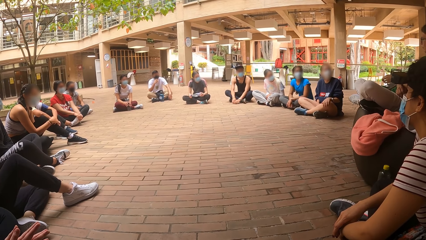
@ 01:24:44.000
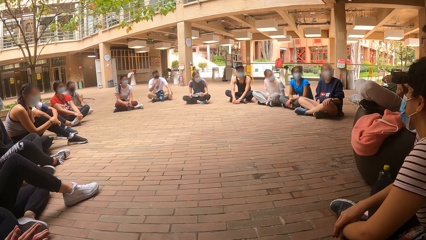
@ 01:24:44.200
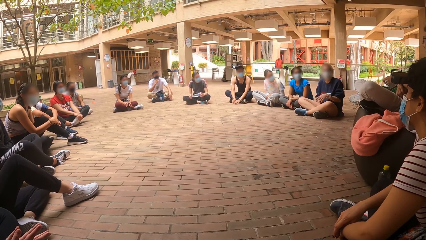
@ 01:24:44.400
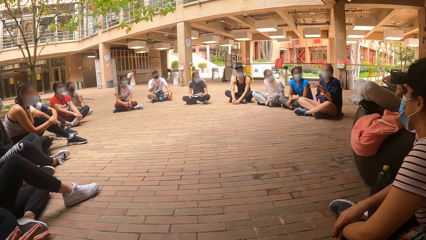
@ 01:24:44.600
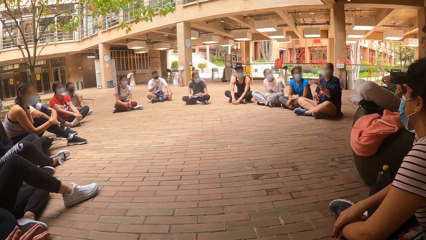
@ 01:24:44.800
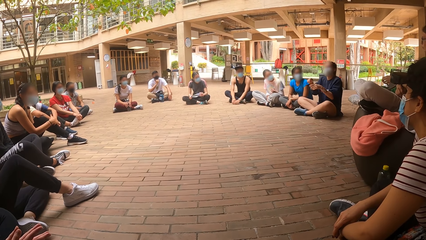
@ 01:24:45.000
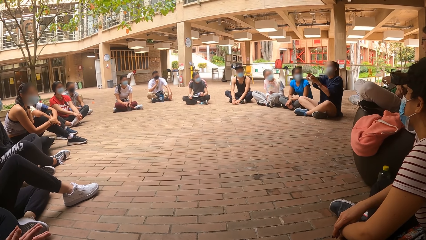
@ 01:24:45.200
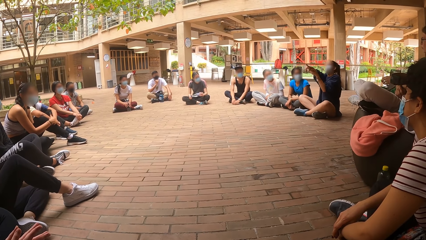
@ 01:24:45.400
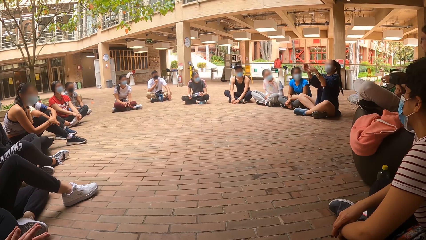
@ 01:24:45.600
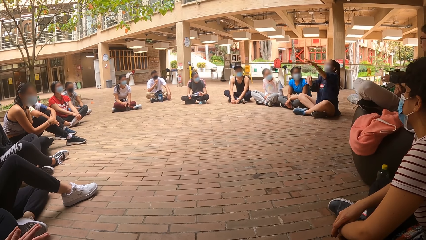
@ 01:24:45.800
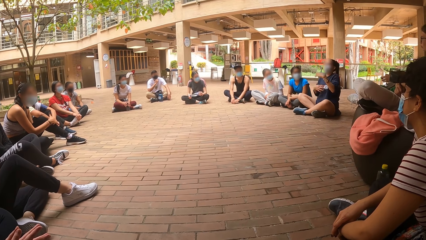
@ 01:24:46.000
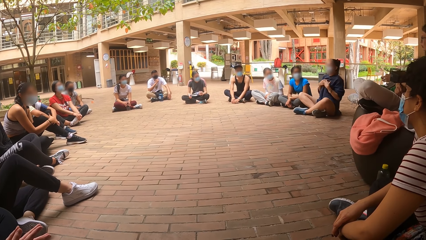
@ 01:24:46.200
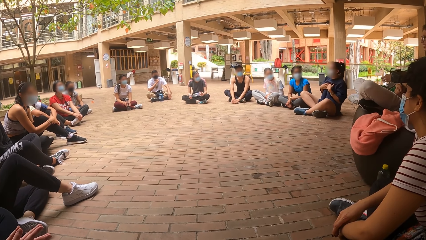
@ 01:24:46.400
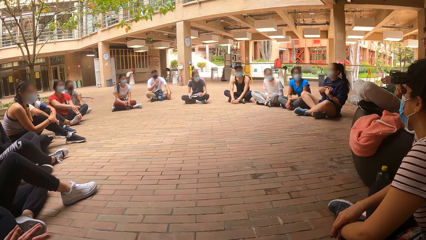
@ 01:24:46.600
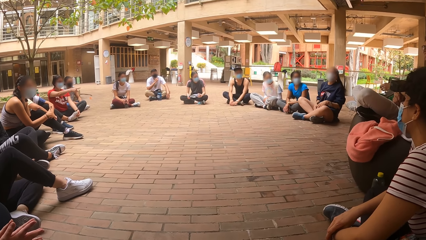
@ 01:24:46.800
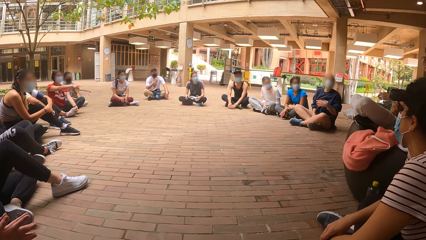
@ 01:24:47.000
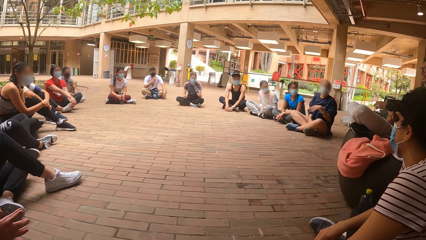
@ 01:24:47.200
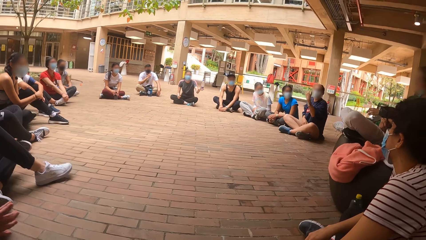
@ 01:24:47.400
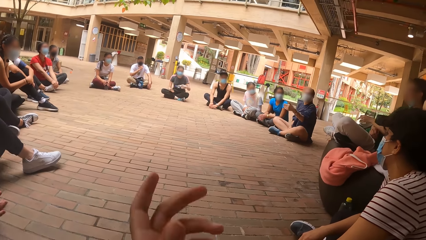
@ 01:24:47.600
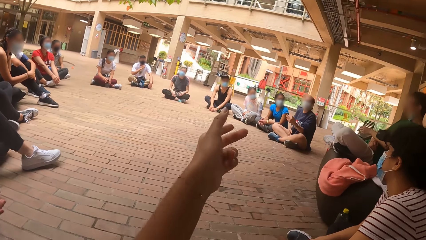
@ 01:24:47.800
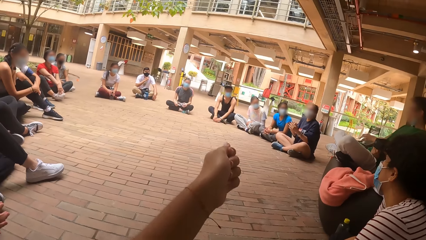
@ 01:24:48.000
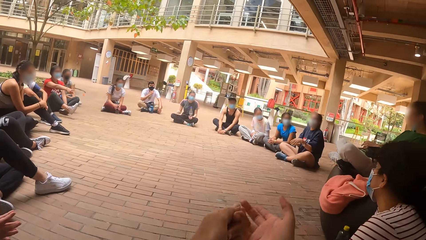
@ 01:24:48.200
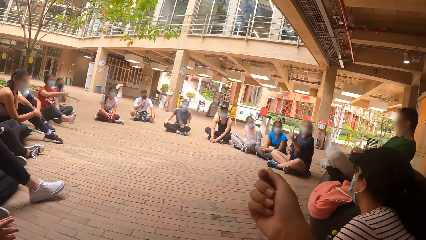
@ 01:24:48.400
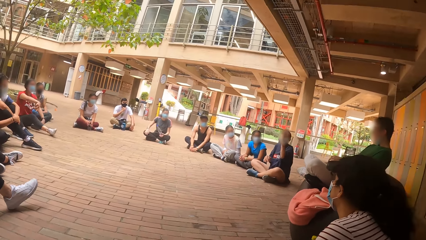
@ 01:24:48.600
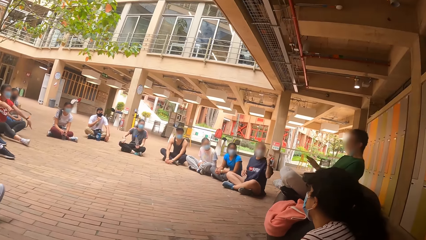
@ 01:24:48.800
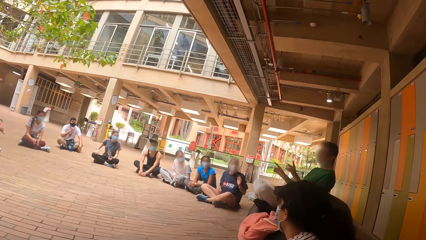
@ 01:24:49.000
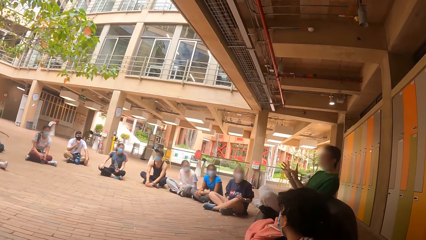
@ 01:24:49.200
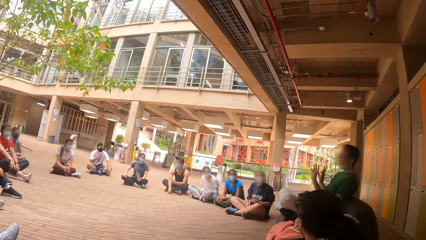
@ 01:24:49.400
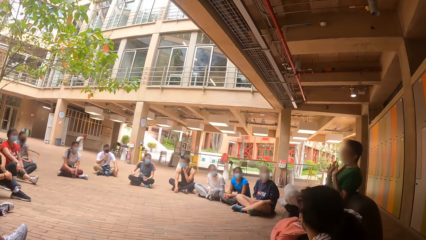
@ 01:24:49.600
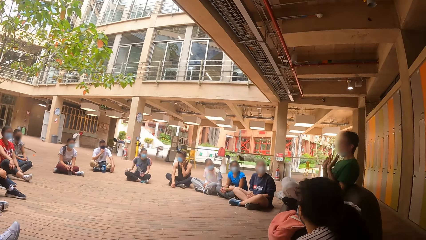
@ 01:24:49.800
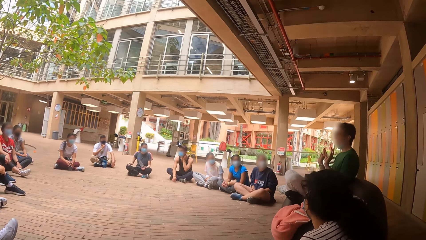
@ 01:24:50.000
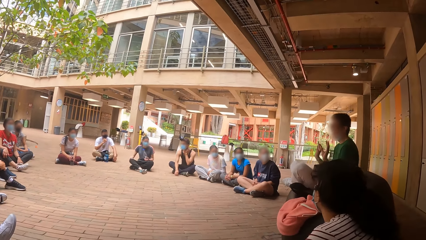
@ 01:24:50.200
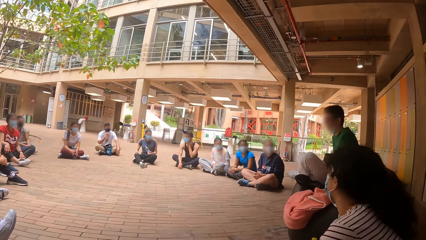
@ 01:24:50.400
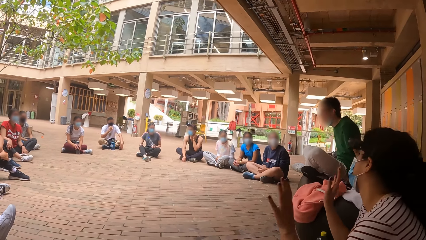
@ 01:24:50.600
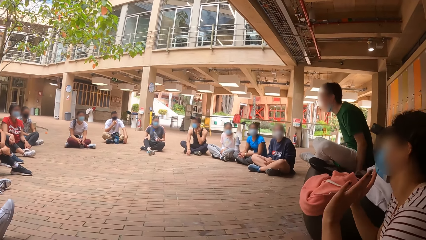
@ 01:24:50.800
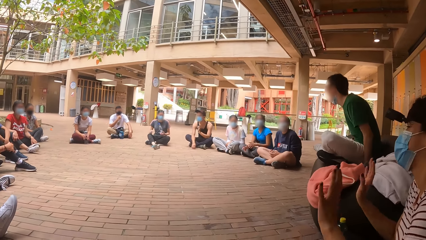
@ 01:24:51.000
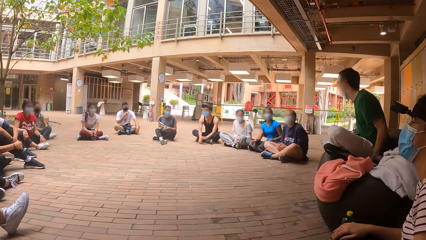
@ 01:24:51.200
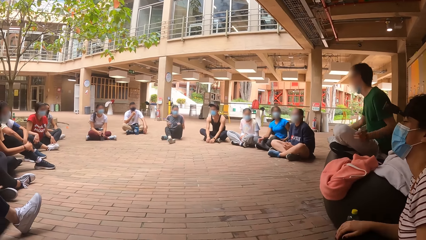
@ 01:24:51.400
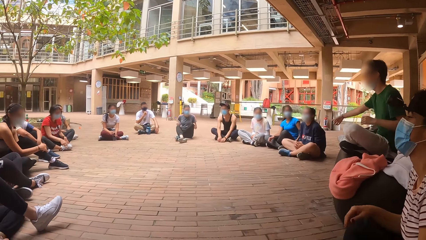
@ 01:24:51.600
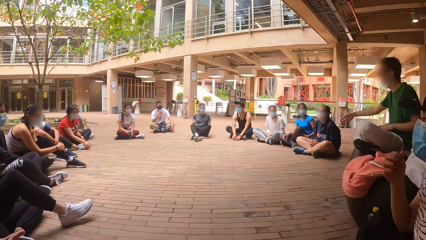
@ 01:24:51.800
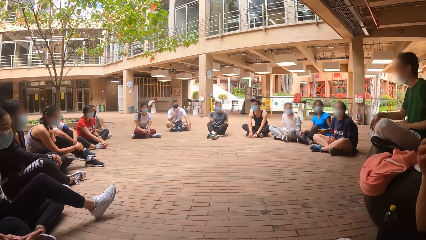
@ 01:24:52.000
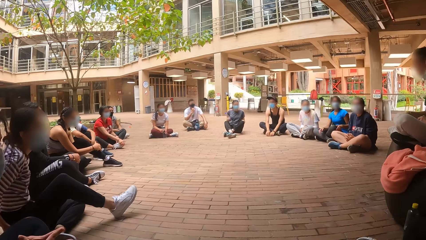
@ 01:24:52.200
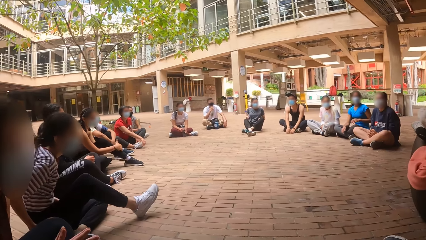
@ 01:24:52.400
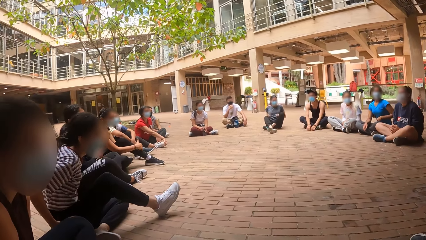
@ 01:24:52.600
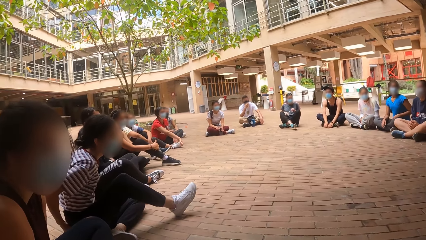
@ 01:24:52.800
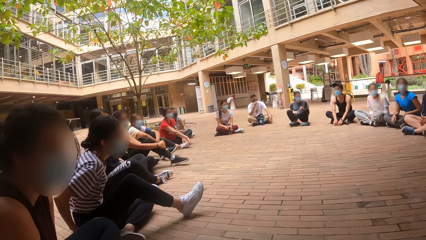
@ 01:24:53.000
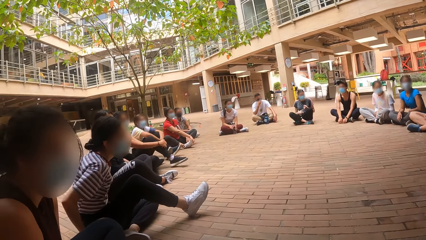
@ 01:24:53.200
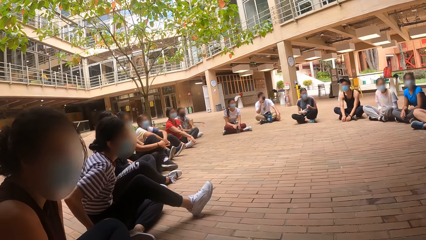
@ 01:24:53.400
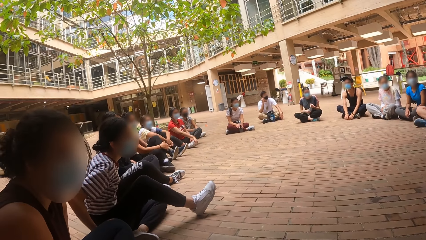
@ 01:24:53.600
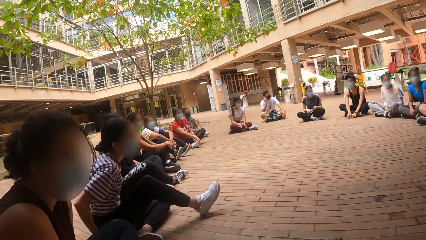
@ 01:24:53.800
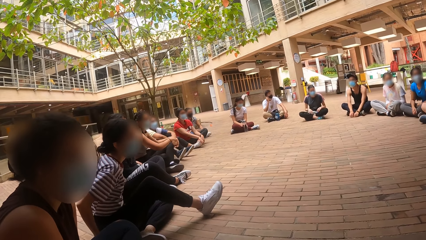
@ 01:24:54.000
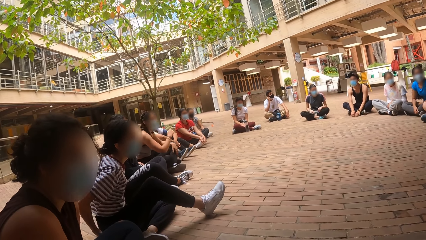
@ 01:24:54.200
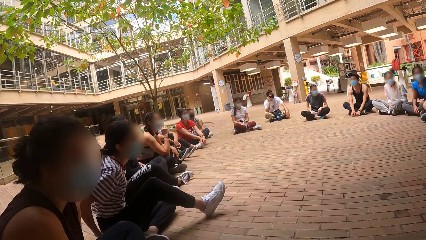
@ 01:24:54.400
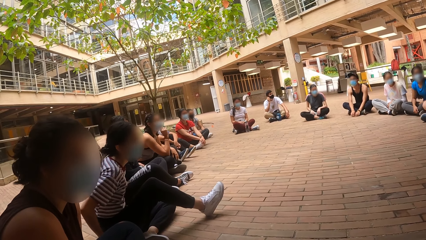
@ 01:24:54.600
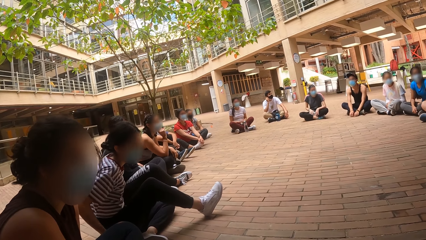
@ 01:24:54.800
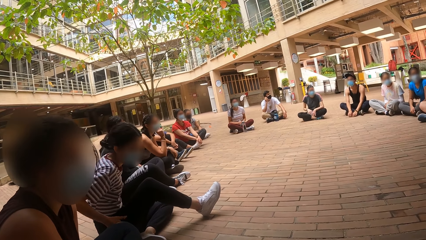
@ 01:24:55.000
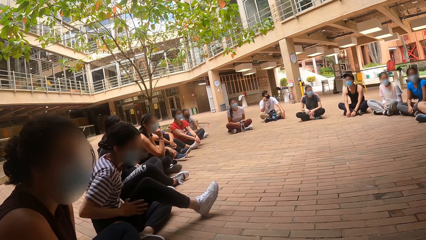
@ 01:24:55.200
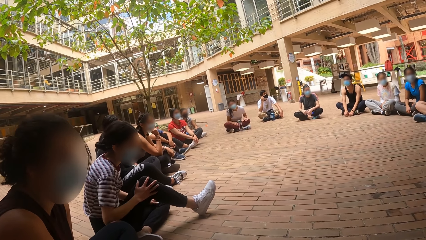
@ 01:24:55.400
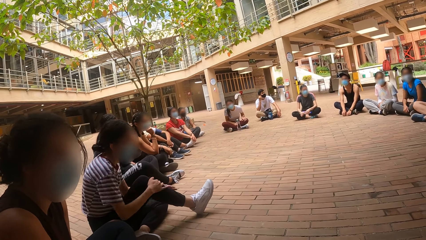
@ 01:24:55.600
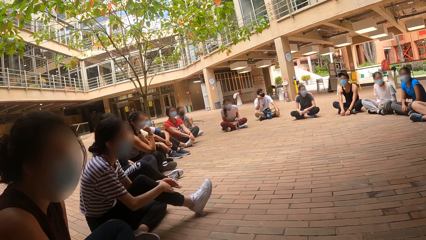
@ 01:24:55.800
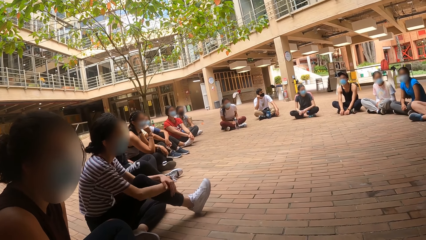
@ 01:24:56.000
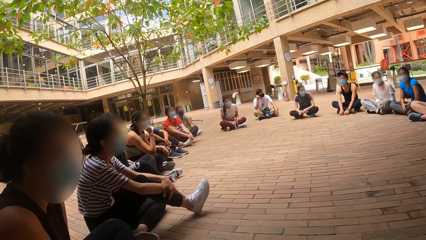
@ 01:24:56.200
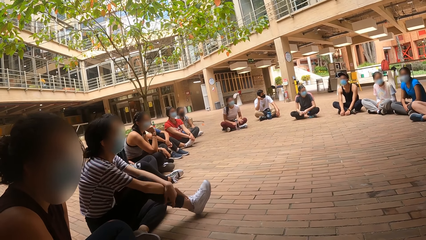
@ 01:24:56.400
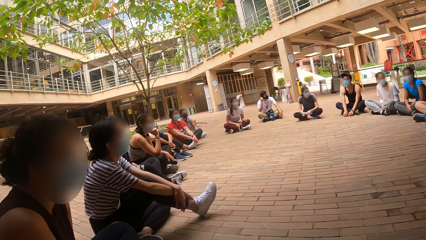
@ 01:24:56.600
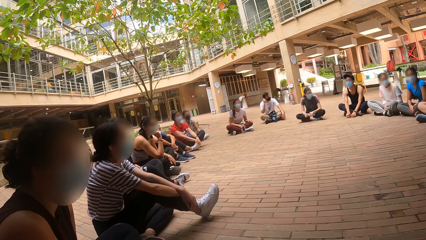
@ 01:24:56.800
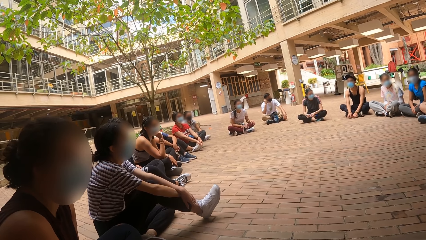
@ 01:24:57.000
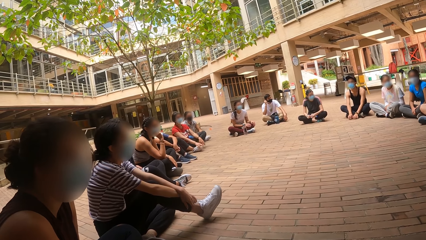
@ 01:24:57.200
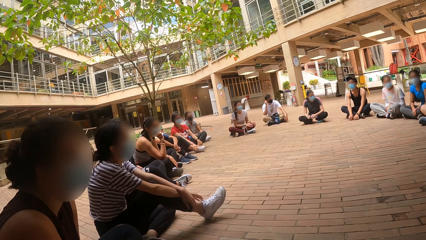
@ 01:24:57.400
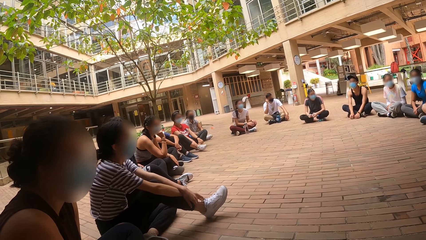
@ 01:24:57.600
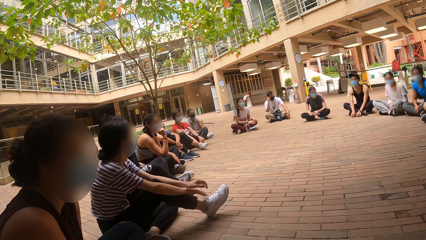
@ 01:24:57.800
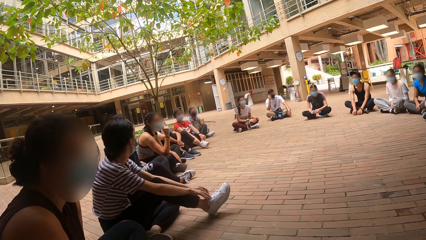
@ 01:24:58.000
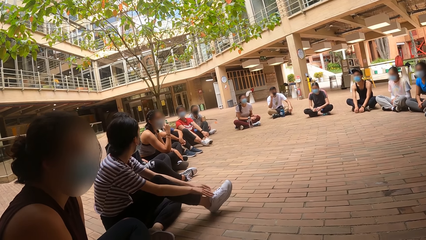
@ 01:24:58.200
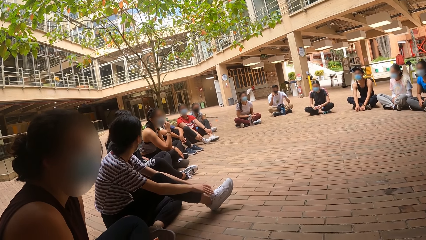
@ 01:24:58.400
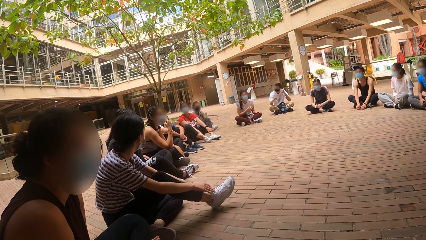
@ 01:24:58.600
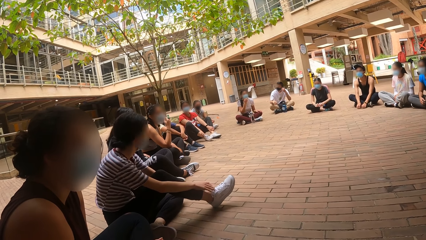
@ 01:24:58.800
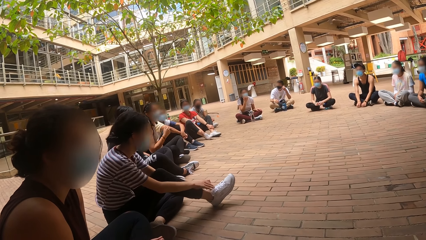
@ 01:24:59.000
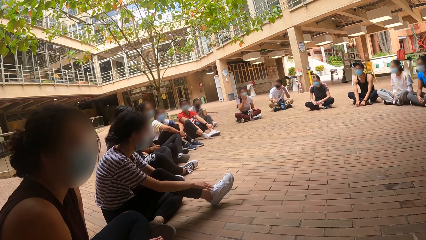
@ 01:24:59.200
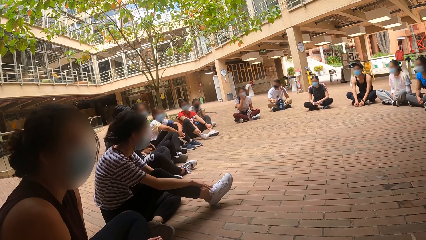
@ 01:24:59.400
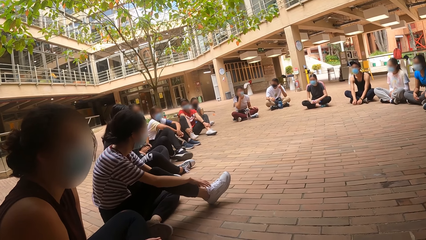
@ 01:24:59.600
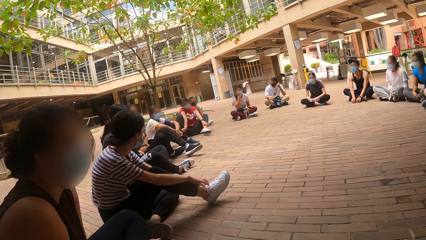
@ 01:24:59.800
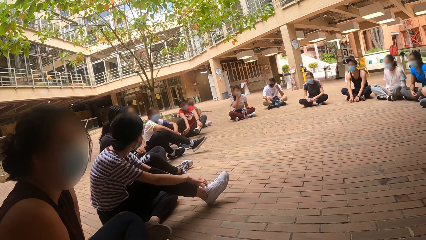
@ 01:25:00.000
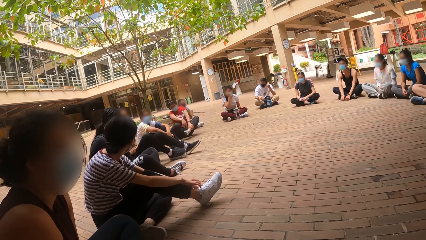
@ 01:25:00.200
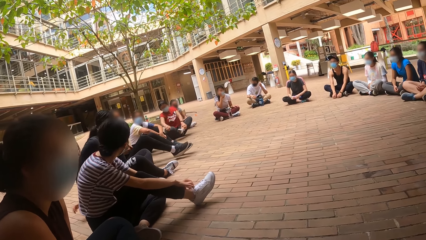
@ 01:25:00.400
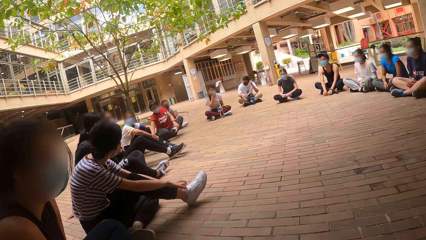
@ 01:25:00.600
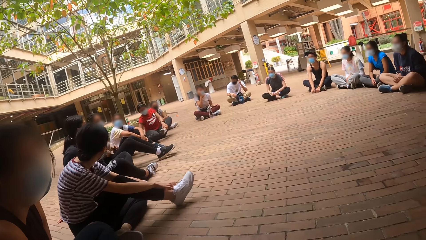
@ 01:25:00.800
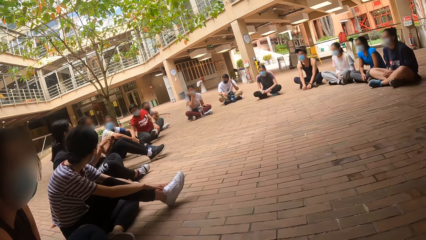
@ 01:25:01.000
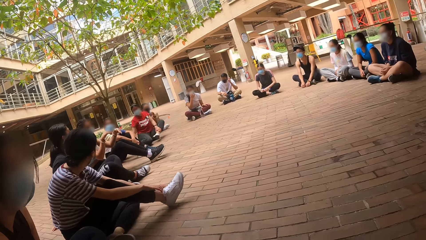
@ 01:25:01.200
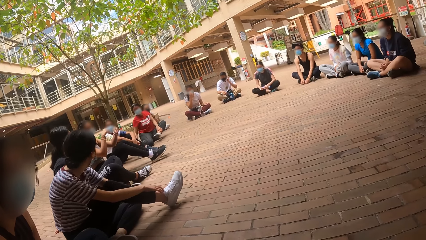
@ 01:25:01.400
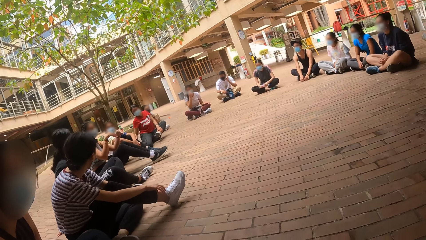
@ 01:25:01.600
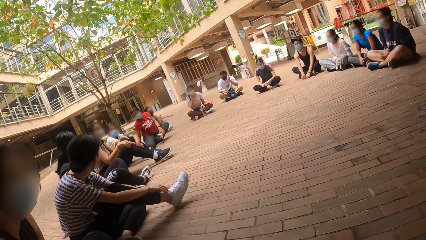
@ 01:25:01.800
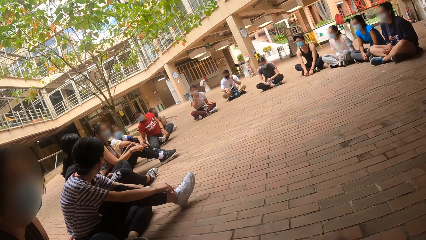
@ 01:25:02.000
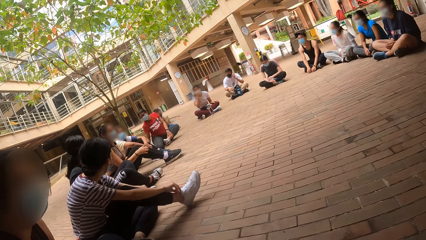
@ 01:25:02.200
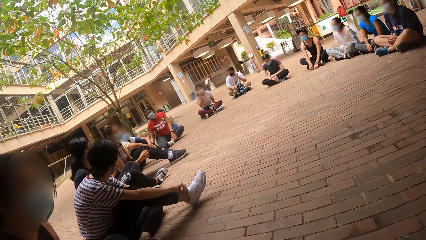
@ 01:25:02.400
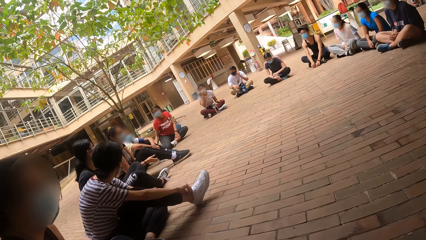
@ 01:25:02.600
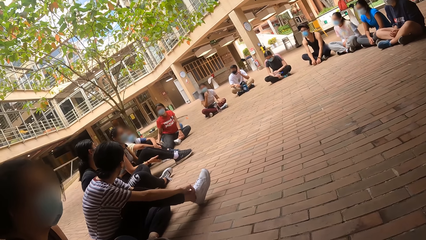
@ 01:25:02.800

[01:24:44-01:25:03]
The camera wearer stretches out her left hand. She flaps the hands. She stretches out her right hand. The boy makes gestures with both hands and demonstrates something with the hands to the group.
